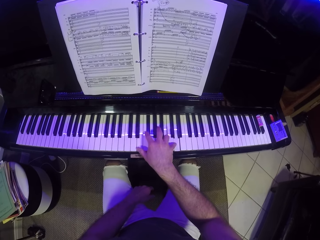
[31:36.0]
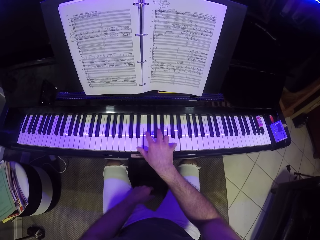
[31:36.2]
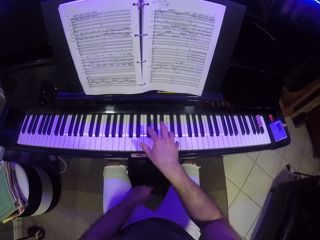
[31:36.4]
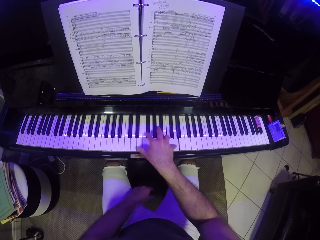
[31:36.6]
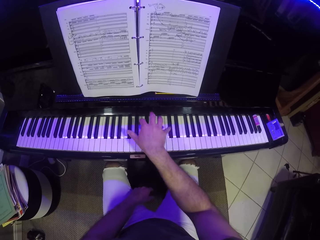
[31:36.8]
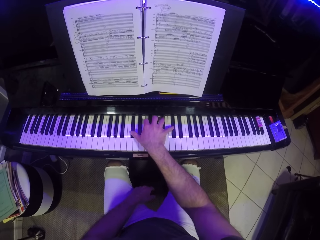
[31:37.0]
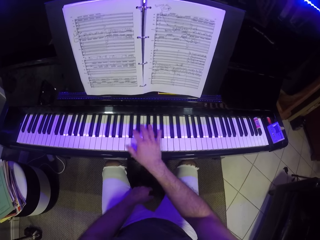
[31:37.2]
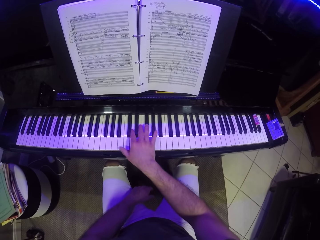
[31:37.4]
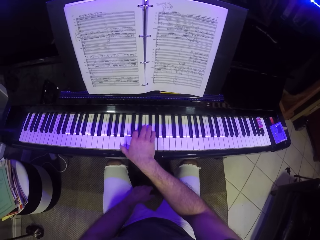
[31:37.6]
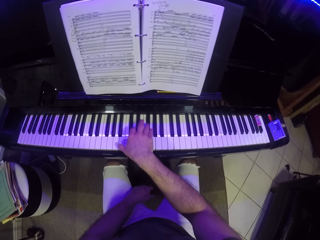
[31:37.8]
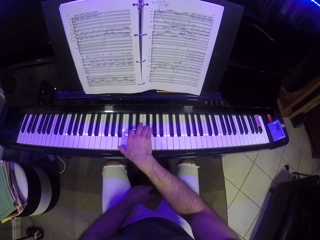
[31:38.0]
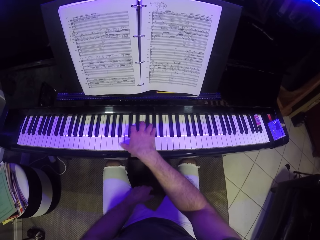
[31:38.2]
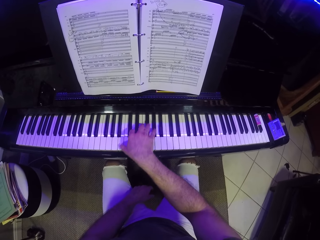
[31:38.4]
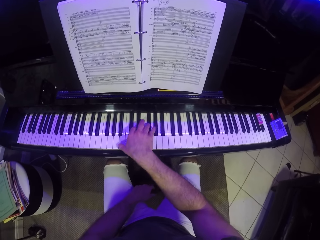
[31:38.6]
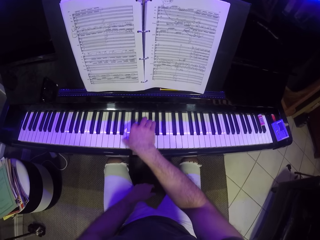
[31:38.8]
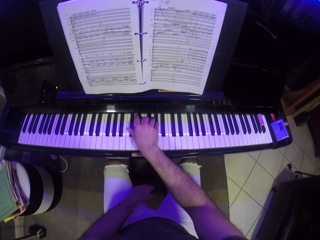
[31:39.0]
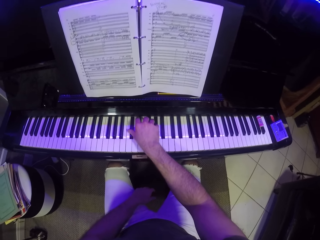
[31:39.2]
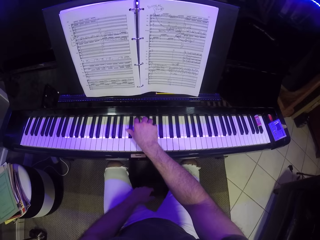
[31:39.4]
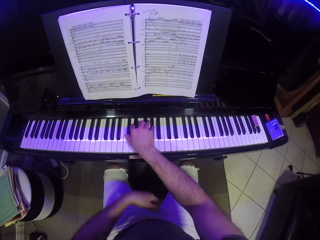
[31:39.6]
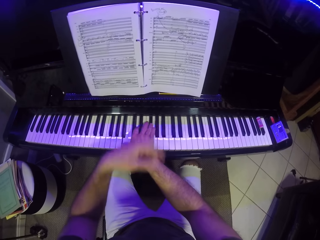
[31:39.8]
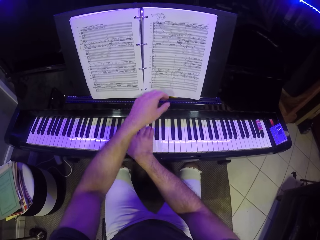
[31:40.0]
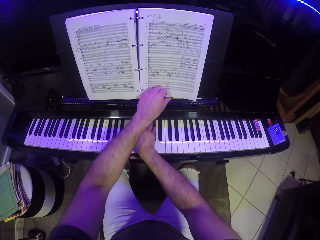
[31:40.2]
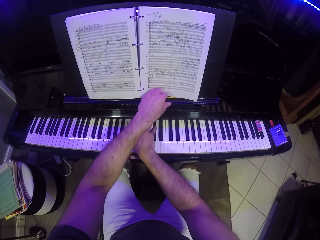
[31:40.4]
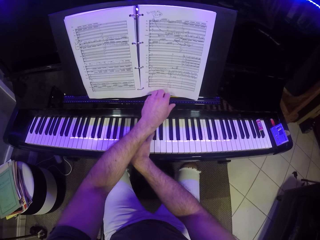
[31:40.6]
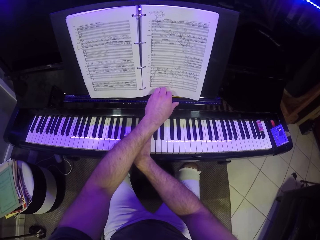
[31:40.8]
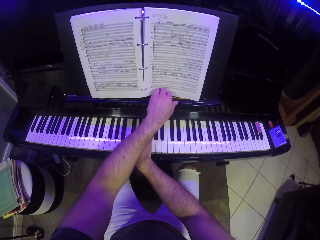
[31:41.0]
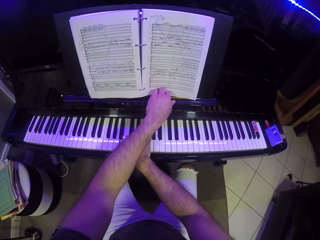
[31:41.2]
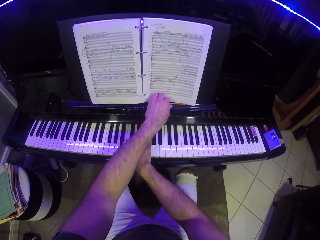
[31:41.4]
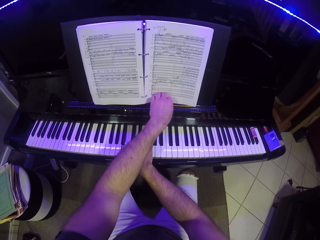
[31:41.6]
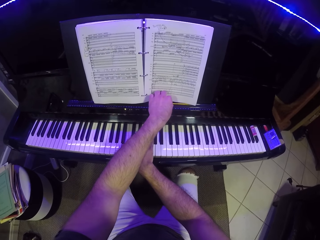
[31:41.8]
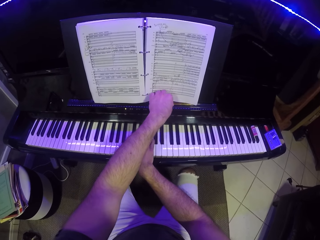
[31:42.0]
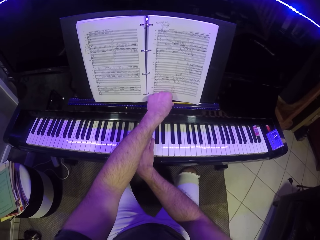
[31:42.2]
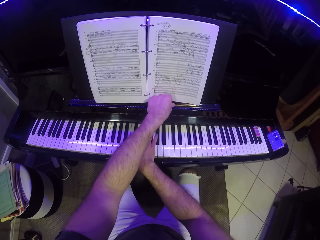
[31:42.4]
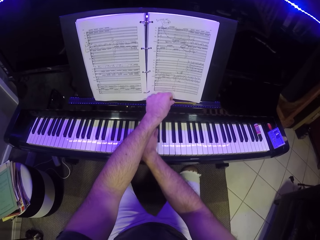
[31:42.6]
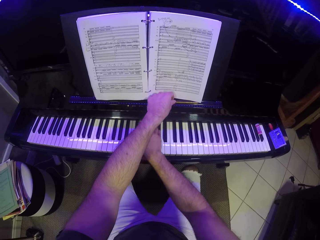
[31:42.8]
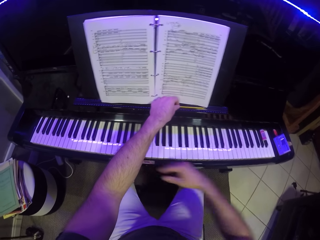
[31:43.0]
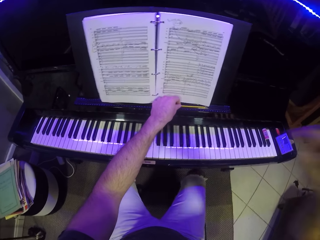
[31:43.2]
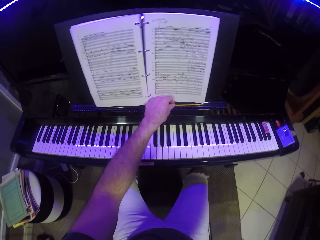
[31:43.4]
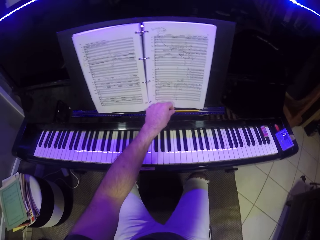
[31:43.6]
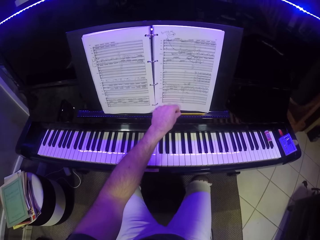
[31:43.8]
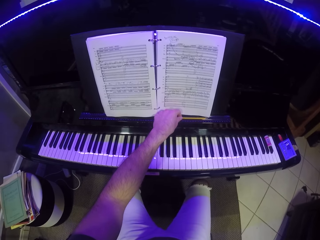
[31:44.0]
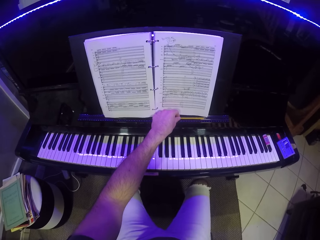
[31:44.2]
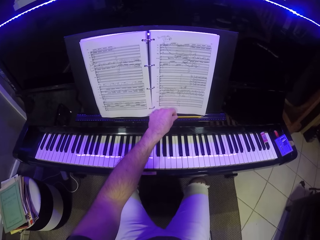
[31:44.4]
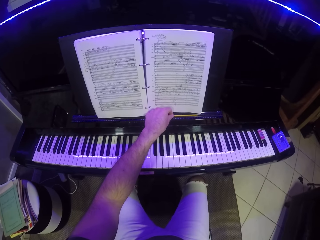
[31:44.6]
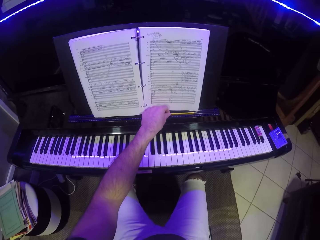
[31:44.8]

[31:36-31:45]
The camera wearer lifts up the hand. He plays the piano. He touches the pencil in the music rack with his left hand. He raises his right hand from the keyboard.
